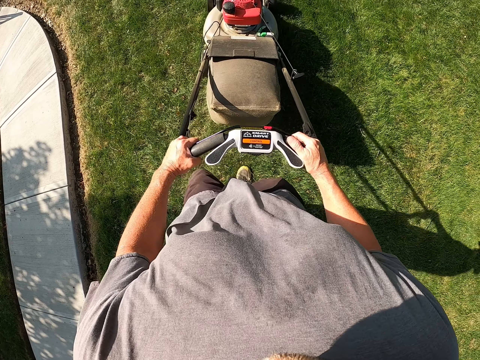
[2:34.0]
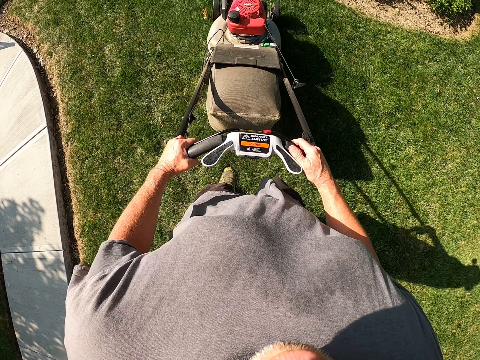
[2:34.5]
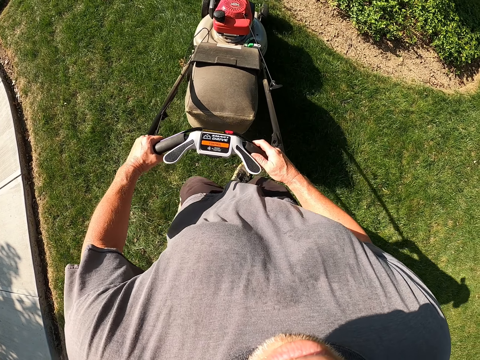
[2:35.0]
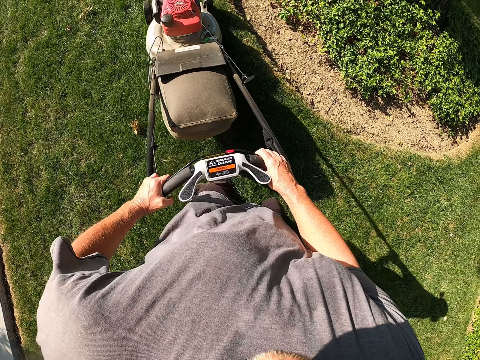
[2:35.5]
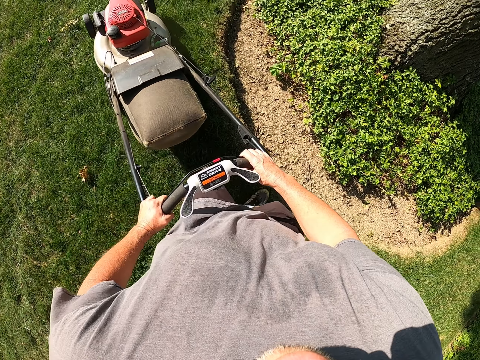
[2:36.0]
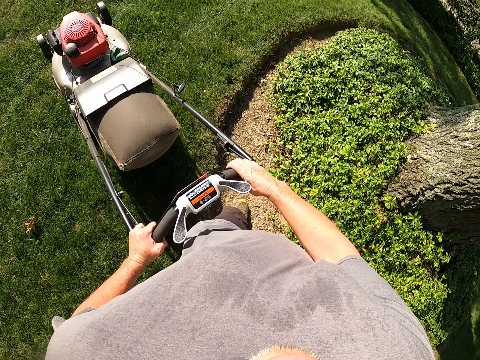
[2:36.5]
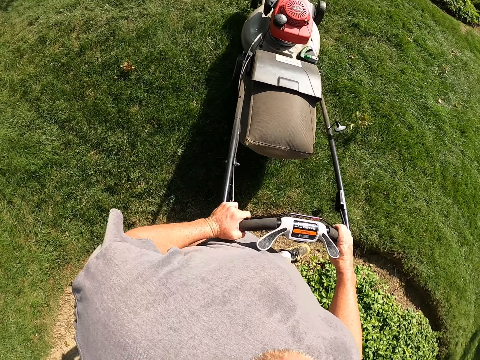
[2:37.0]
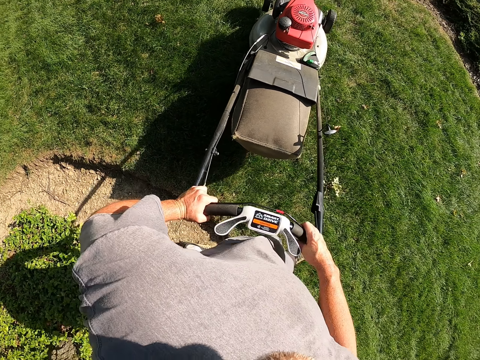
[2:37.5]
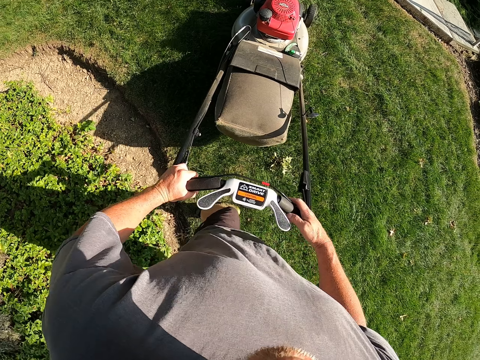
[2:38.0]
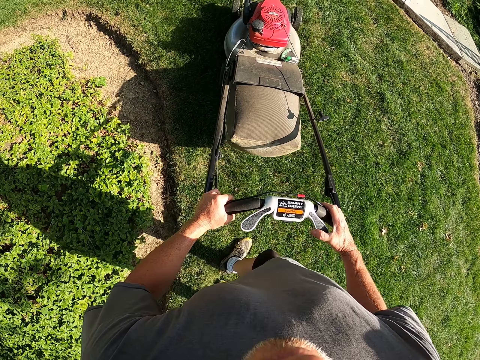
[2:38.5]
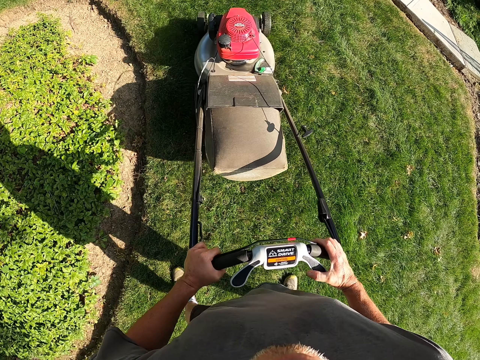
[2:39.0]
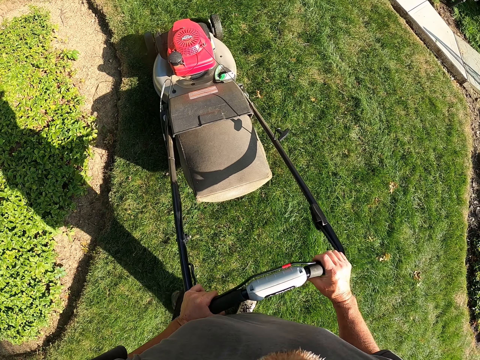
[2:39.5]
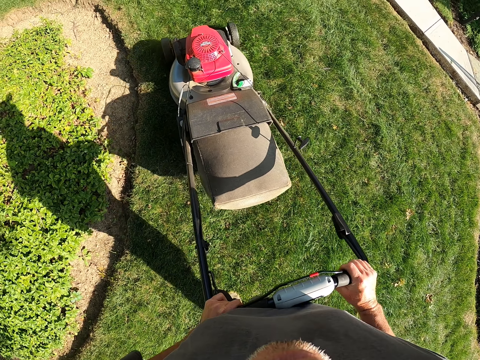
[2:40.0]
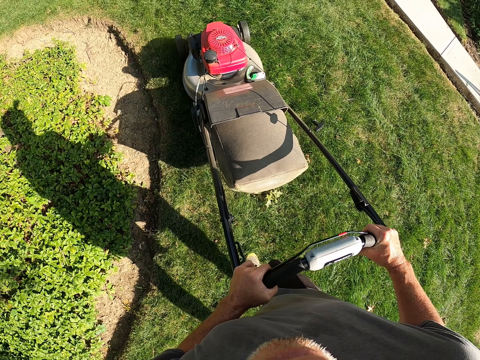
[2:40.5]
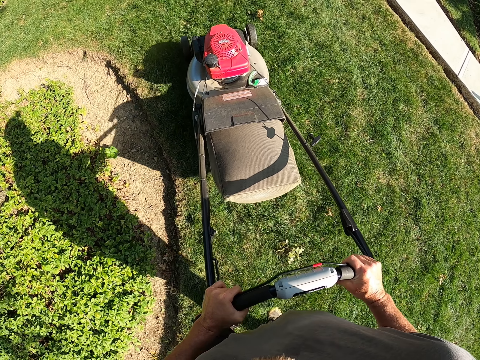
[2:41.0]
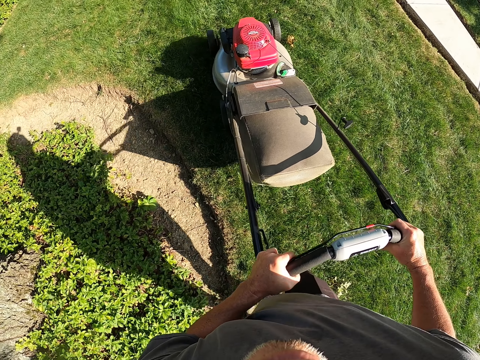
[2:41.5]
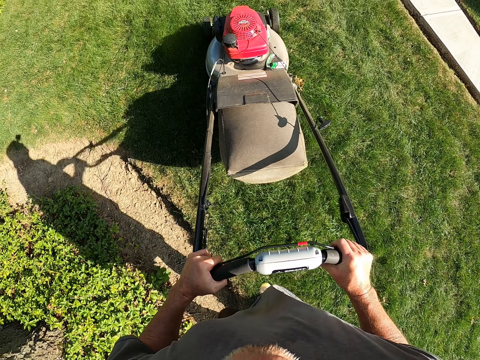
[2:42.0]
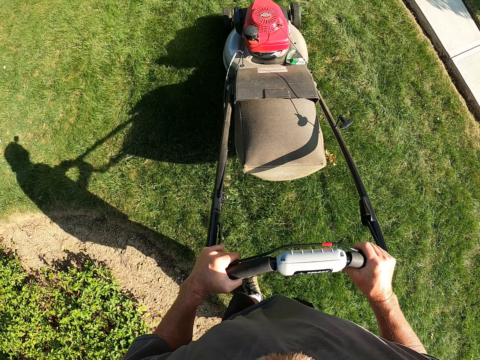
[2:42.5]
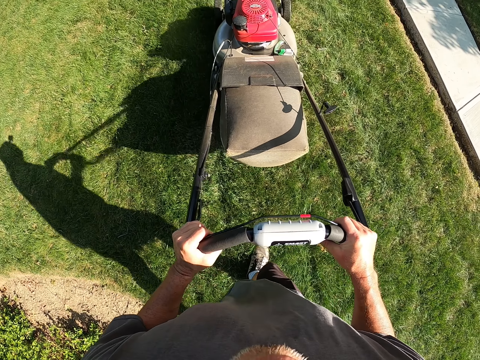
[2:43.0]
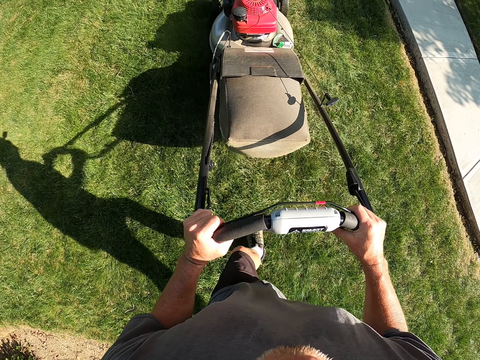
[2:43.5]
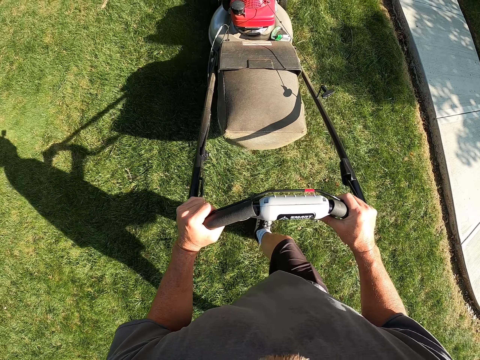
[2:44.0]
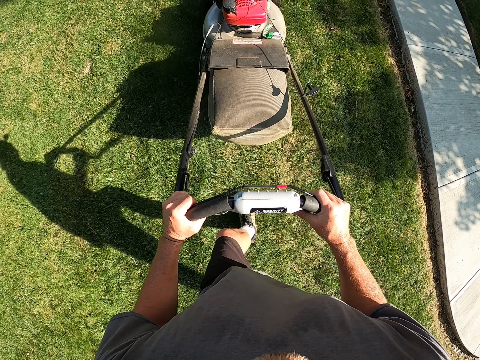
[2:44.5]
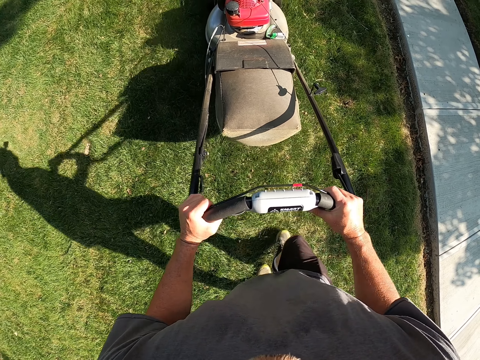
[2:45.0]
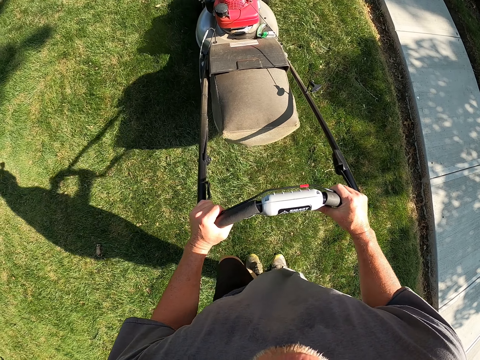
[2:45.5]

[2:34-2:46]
The camera wearer turns left. They pull a lawn mower. They cut grass with the lawn mower.

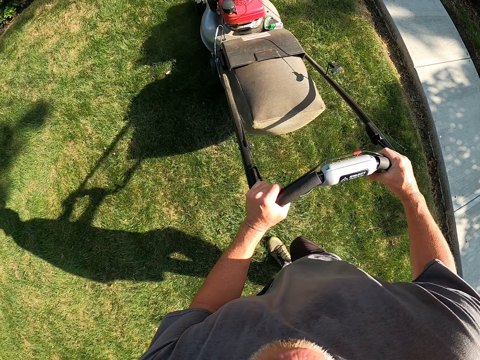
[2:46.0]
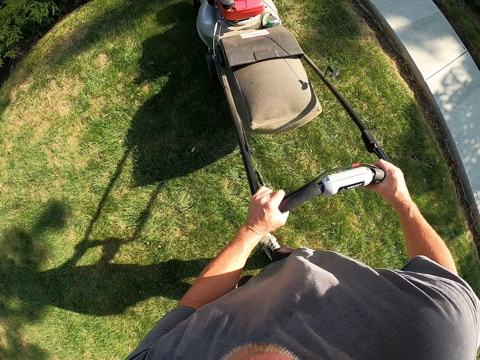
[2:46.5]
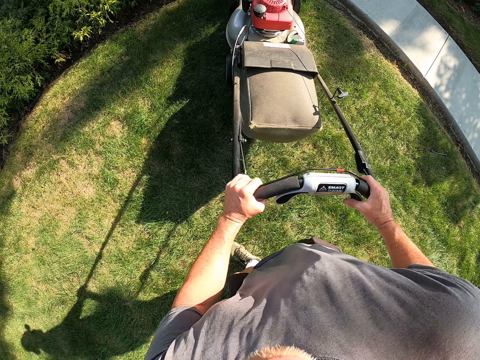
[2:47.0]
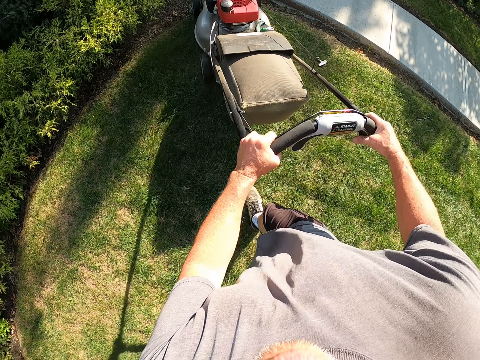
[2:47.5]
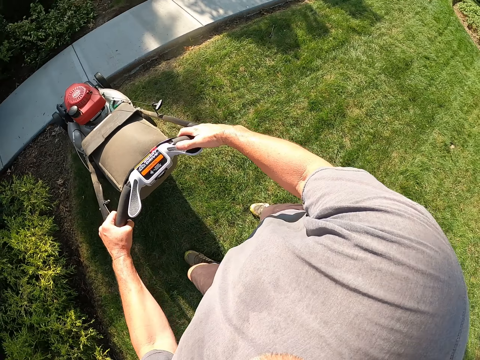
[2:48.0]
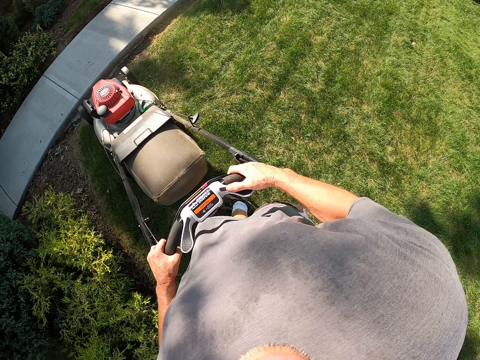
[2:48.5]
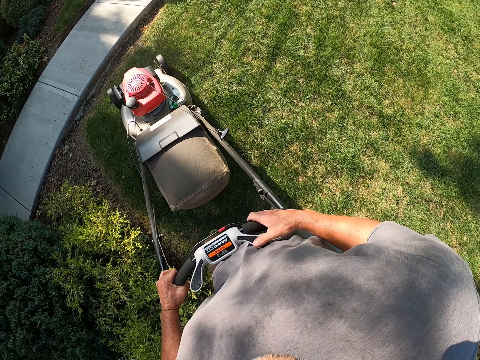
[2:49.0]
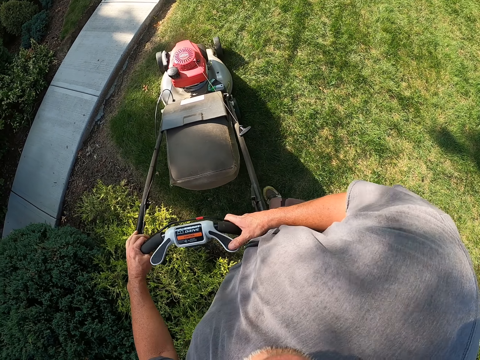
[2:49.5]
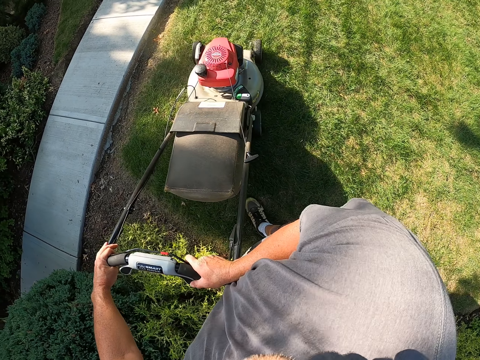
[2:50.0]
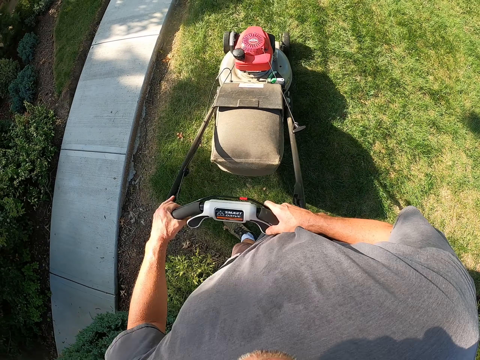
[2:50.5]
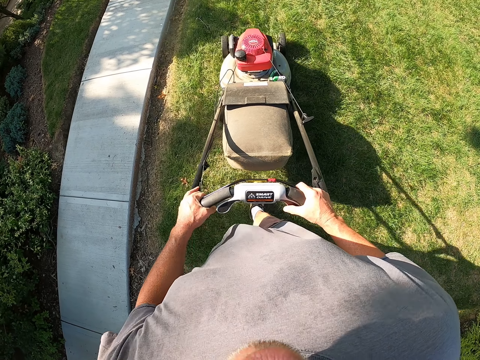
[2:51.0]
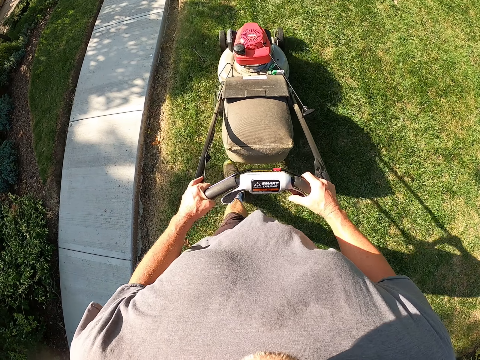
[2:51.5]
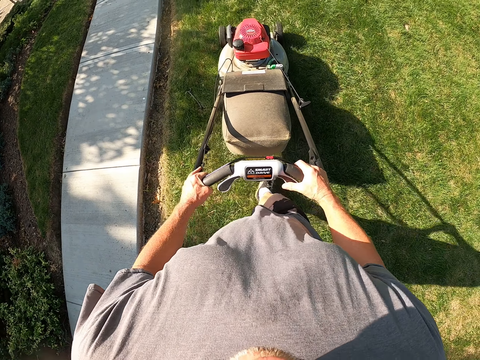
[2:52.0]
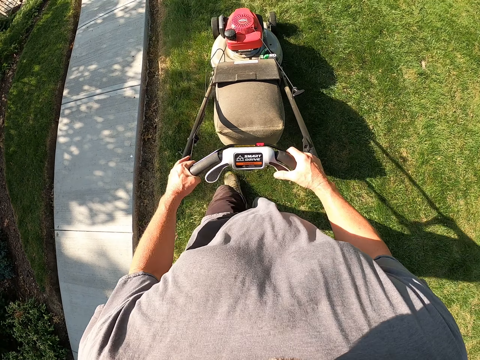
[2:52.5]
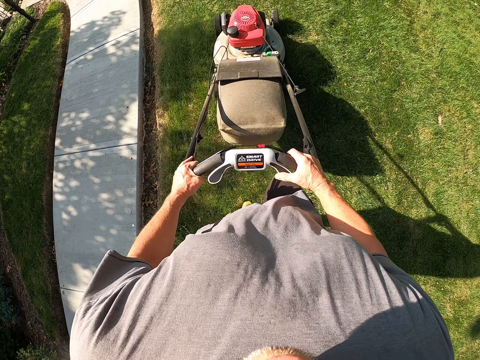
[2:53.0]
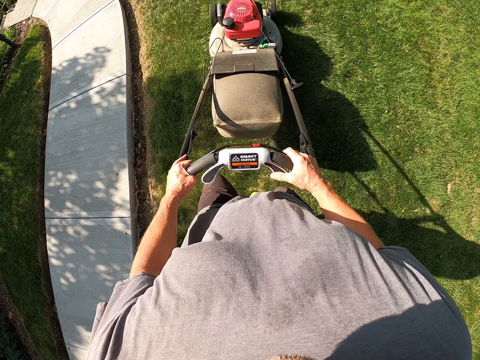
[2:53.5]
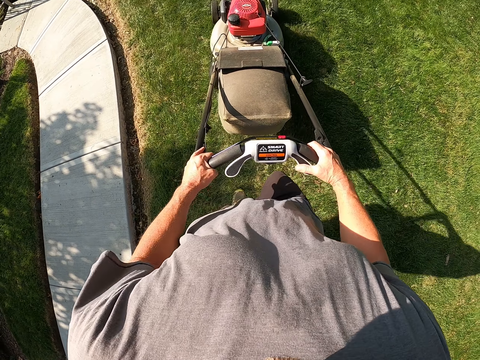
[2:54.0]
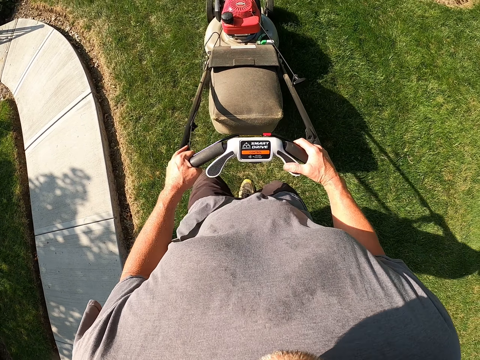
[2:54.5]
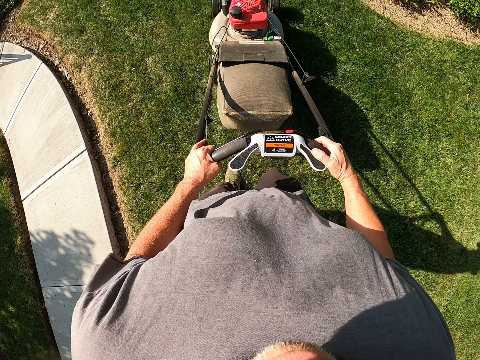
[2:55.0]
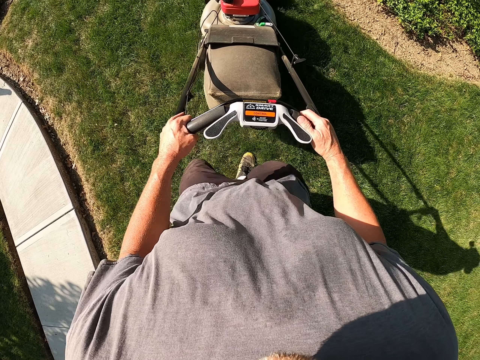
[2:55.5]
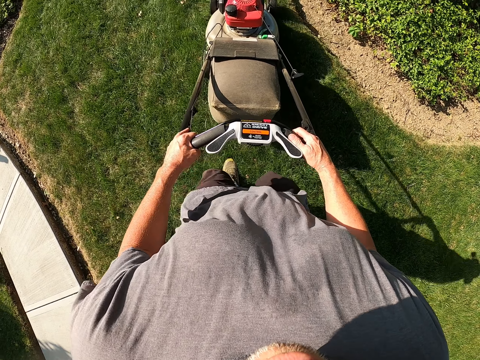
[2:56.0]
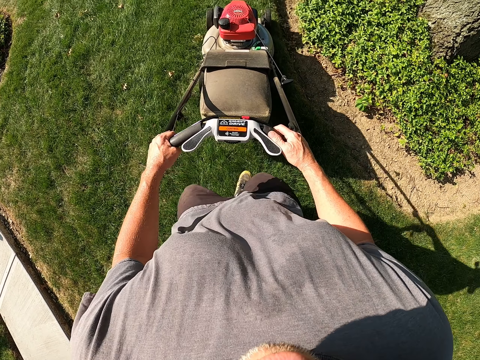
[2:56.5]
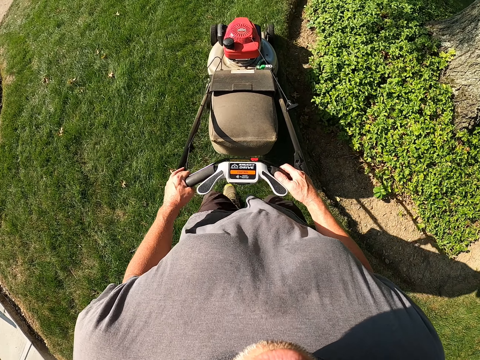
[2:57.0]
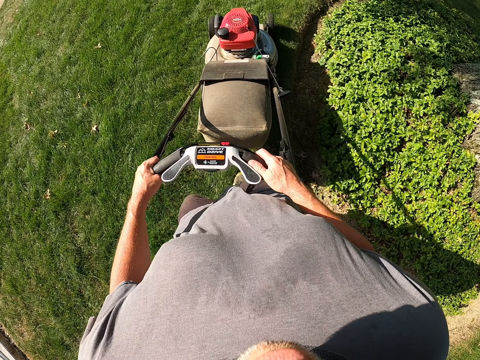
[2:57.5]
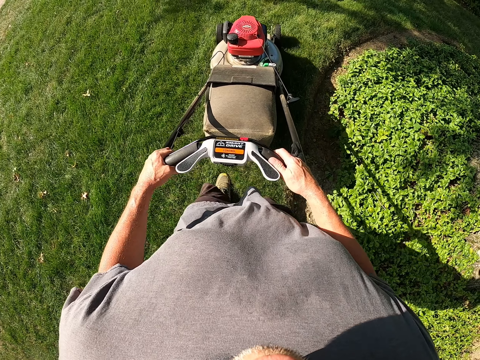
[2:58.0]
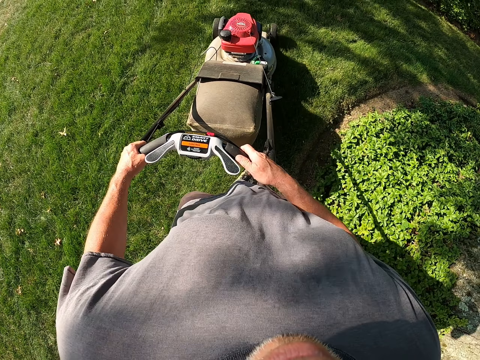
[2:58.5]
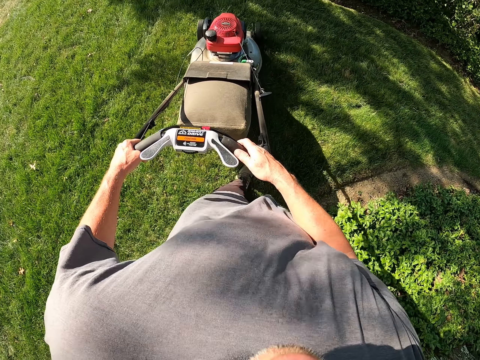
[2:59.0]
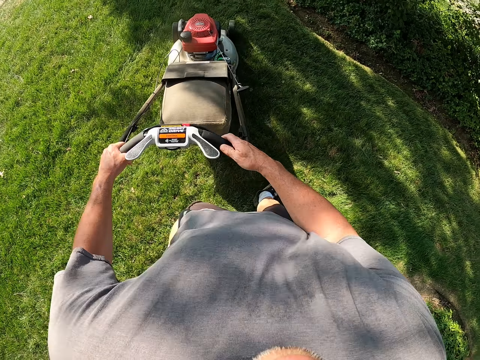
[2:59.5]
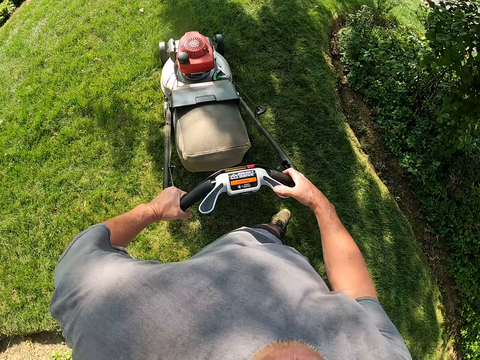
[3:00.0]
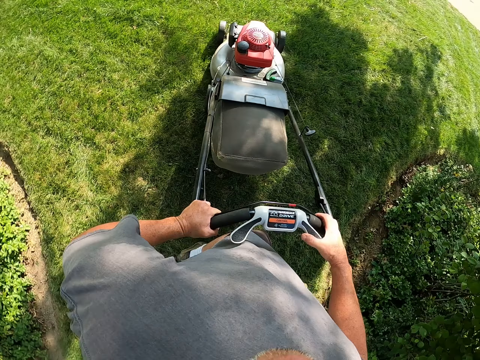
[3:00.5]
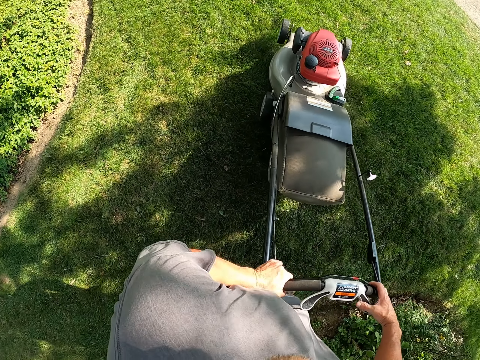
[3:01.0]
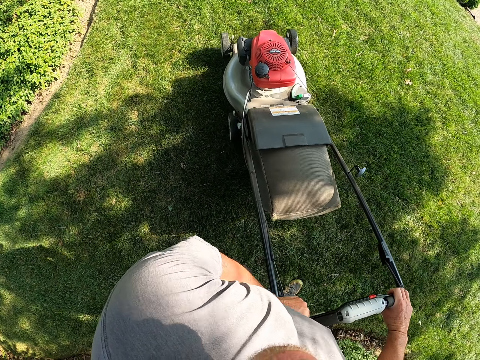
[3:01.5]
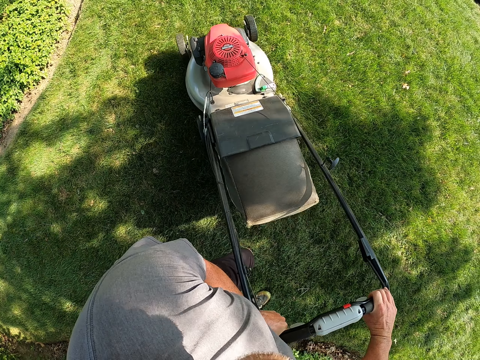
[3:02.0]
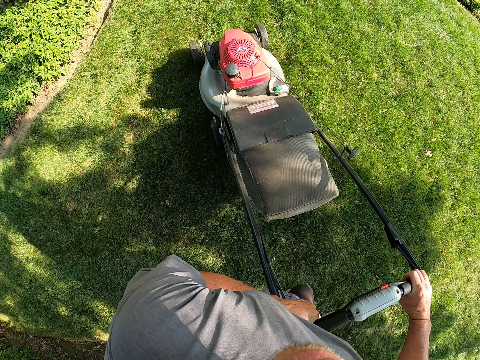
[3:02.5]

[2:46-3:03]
The camera wearer pulls a lawn mower. They cut grass with the lawn mower. They turn left.
